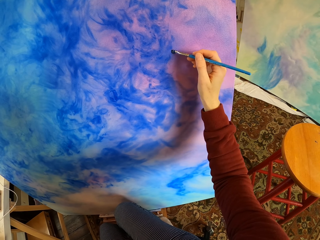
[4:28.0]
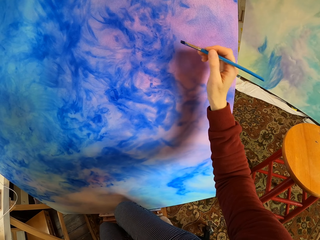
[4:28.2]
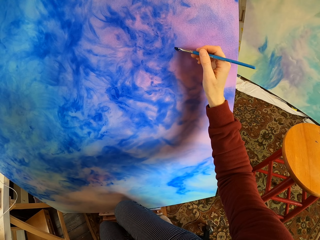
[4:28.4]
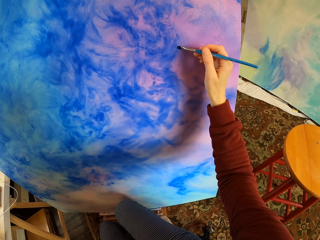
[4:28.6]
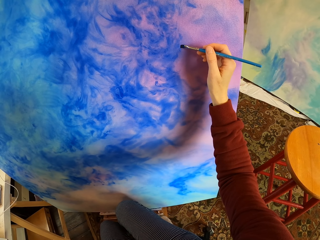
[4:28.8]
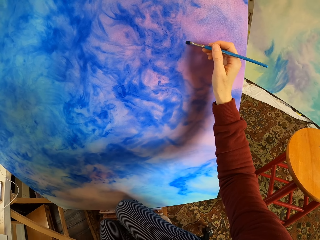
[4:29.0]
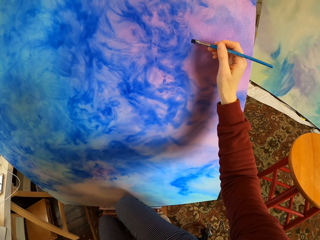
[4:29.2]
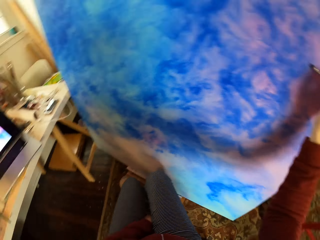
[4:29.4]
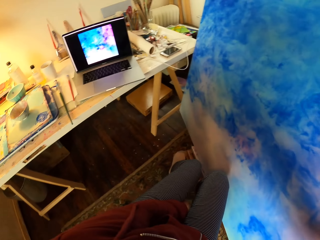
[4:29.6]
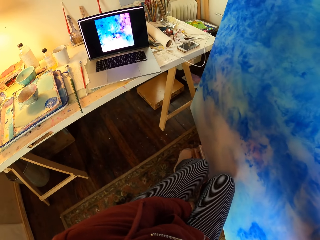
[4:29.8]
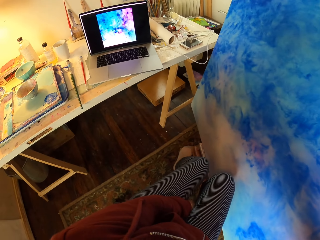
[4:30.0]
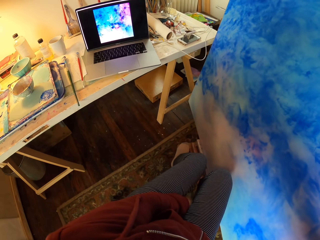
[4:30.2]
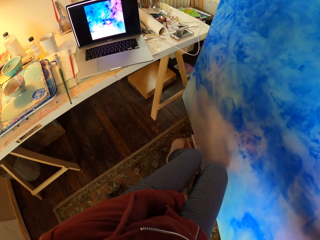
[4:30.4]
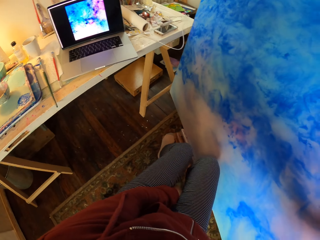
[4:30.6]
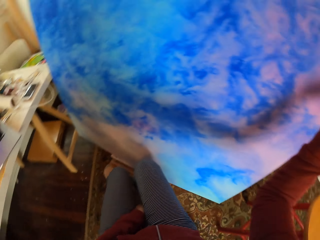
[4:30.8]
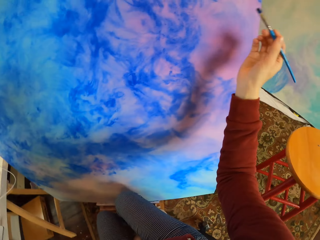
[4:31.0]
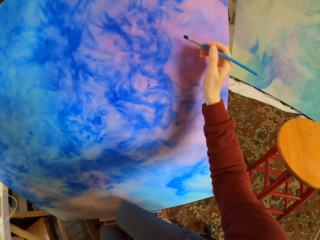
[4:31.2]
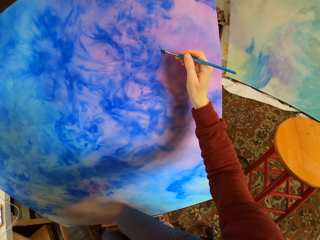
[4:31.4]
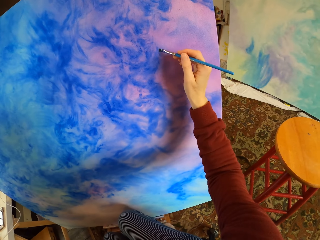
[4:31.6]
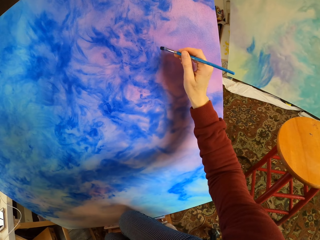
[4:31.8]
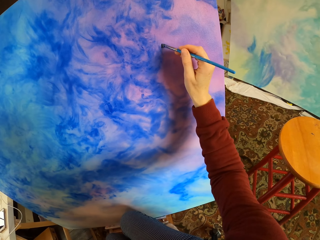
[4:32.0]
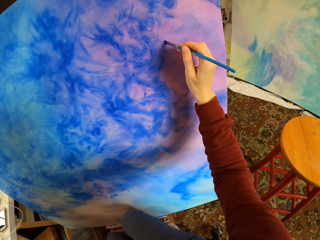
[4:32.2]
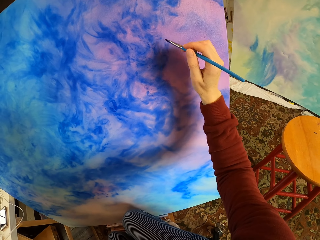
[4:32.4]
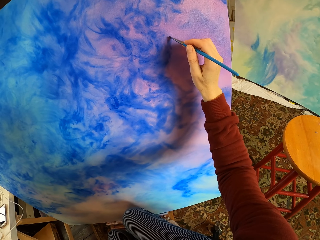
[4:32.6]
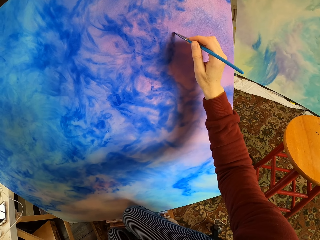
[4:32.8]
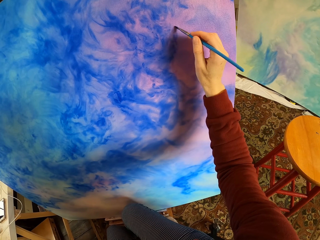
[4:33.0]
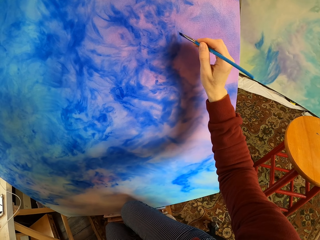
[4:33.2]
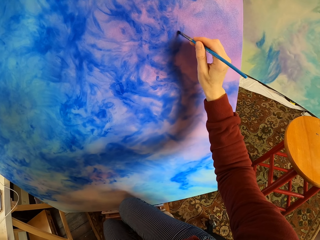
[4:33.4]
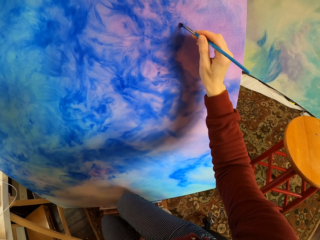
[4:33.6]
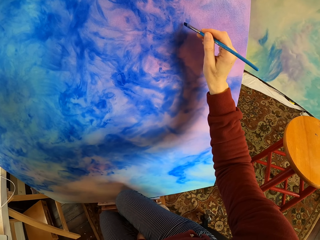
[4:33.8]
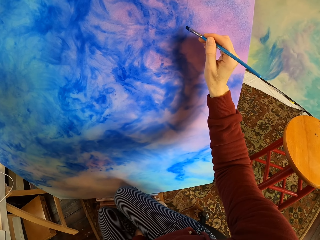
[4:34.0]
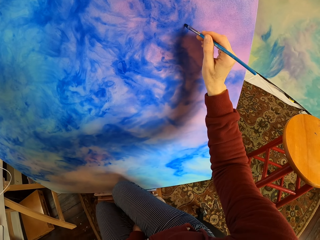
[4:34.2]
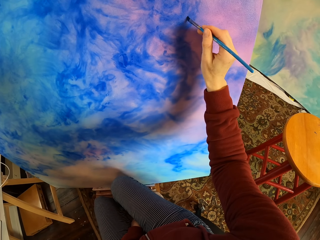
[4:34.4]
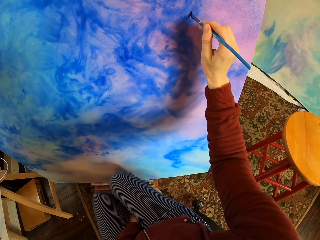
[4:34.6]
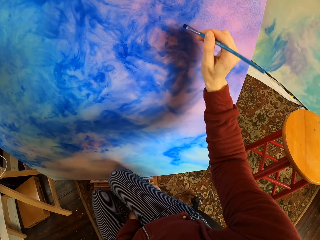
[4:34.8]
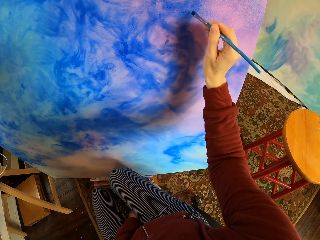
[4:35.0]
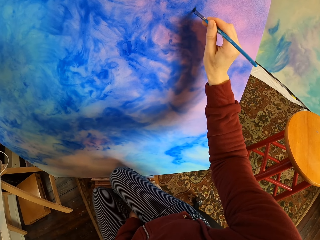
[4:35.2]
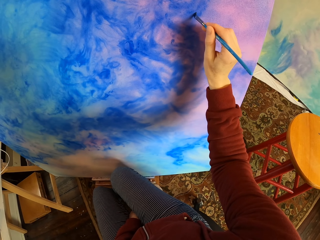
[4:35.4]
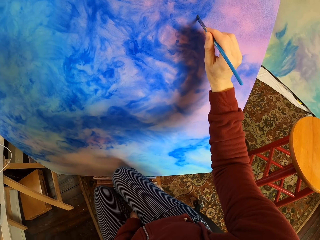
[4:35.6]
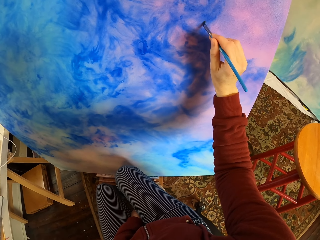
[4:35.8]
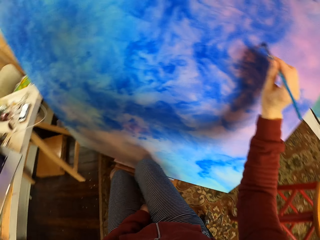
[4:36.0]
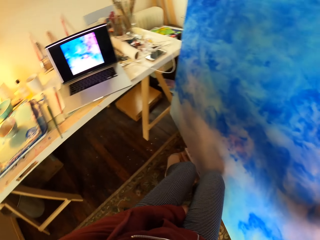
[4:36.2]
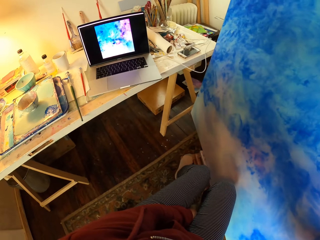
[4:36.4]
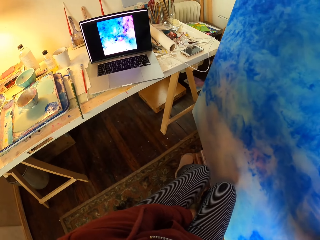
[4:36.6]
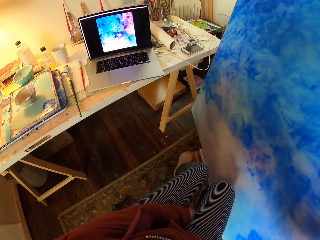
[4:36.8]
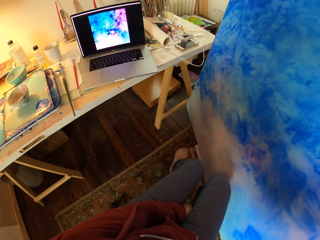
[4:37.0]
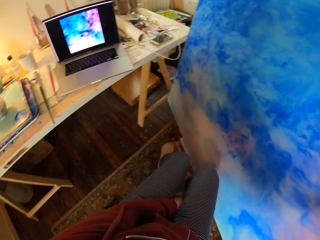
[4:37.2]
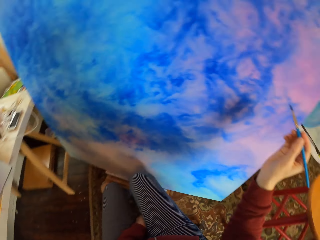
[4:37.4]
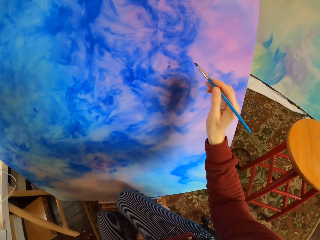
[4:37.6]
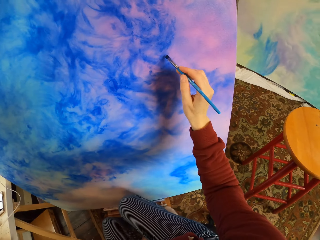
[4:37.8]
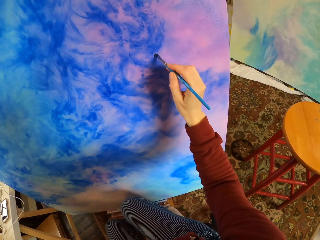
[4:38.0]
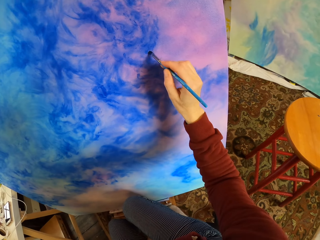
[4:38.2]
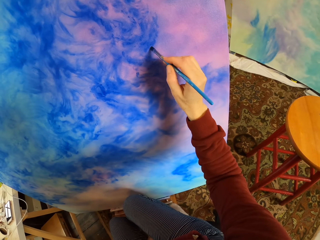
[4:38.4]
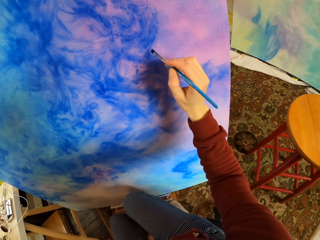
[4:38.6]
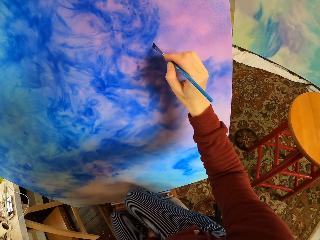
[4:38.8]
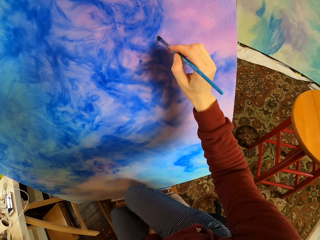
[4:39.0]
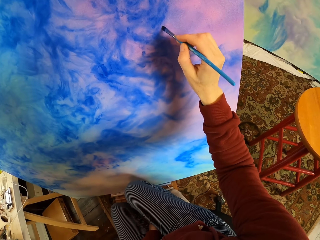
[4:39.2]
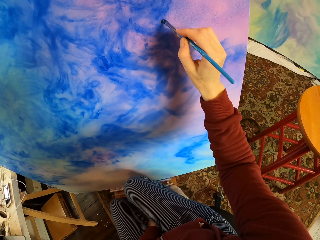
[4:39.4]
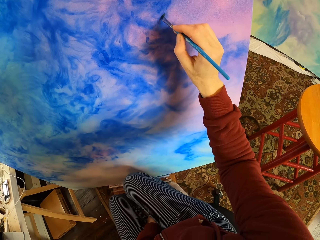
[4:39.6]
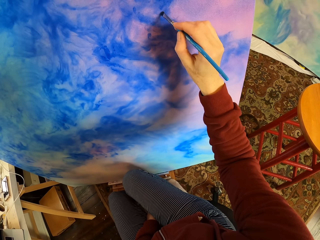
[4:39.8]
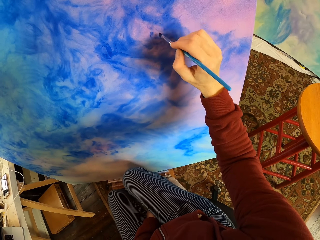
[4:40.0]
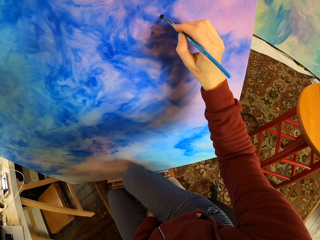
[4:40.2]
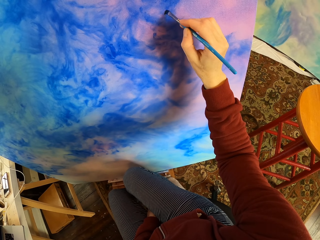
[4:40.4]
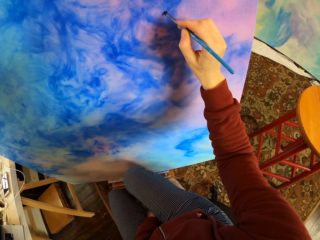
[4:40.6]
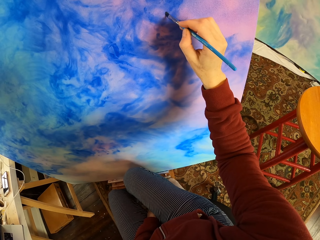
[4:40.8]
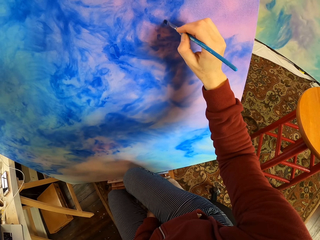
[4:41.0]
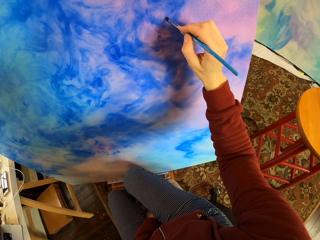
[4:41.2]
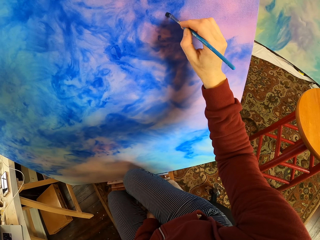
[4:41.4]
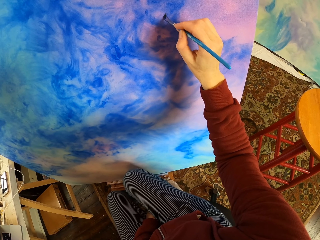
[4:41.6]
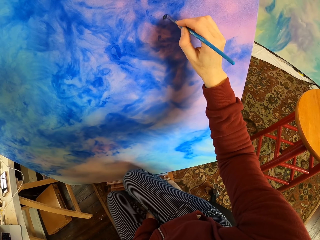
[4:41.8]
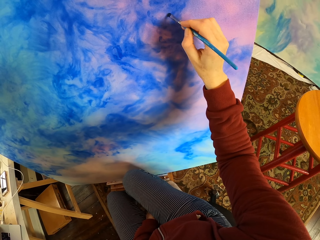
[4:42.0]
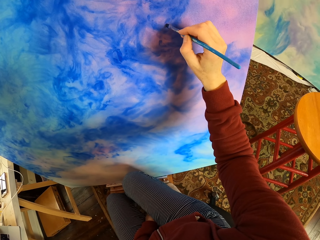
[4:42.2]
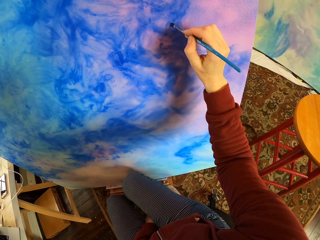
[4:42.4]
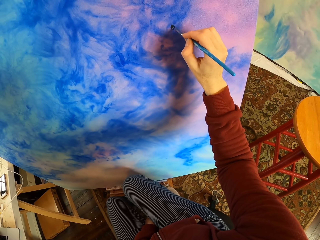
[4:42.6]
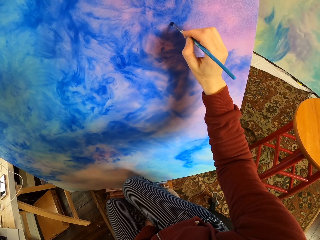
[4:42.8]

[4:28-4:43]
The camera wearer looks at the laptop. They brush the board. They look at the laptop. They brush the board.

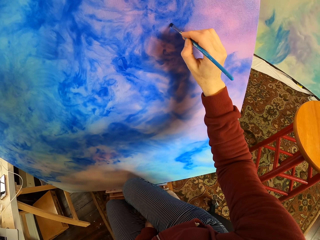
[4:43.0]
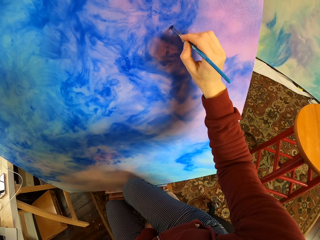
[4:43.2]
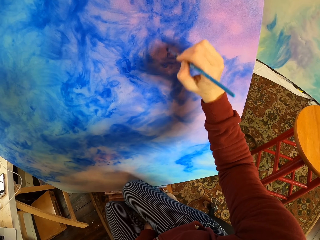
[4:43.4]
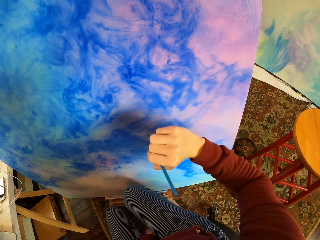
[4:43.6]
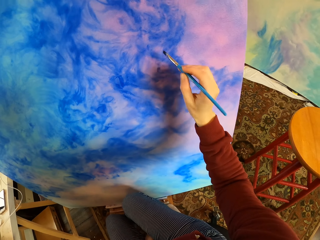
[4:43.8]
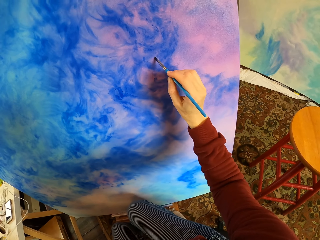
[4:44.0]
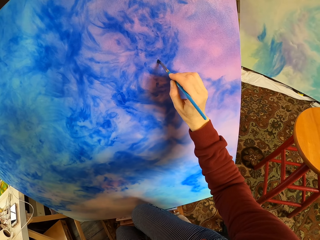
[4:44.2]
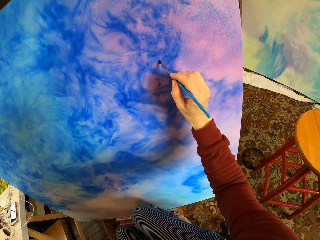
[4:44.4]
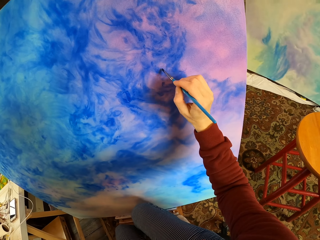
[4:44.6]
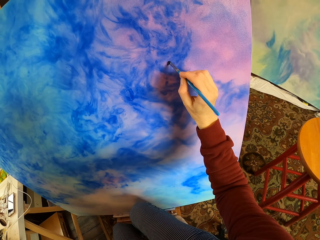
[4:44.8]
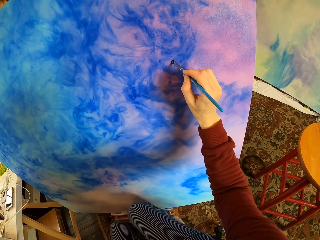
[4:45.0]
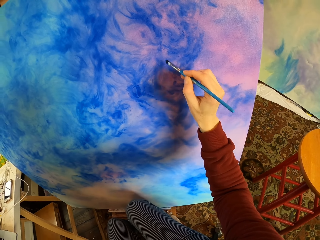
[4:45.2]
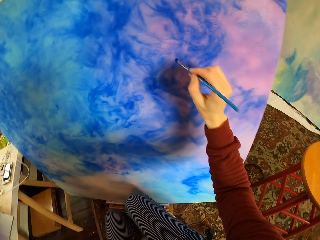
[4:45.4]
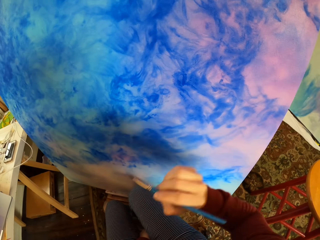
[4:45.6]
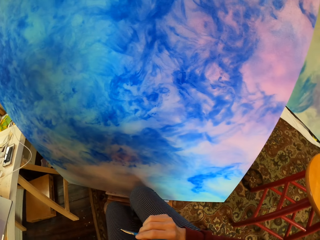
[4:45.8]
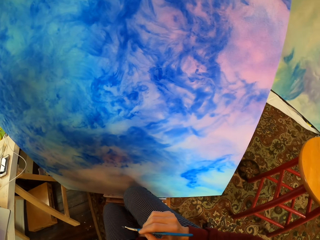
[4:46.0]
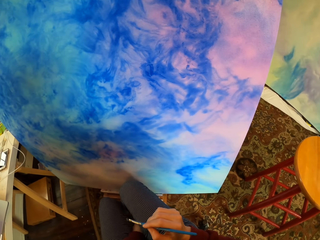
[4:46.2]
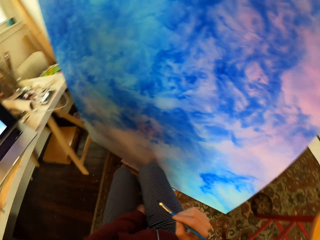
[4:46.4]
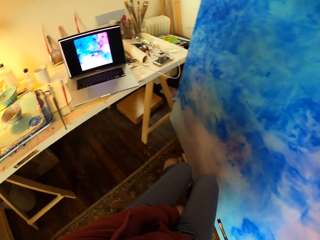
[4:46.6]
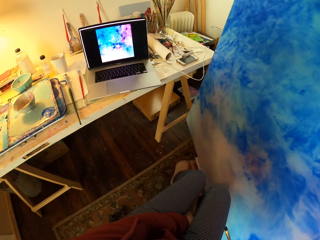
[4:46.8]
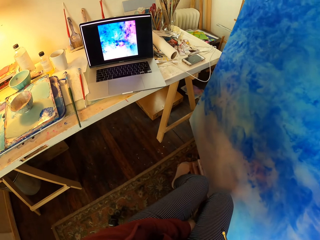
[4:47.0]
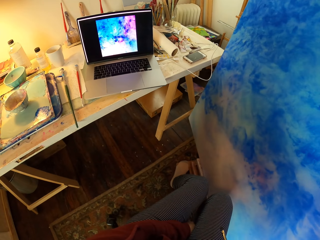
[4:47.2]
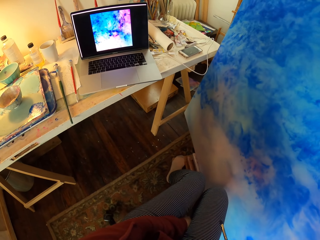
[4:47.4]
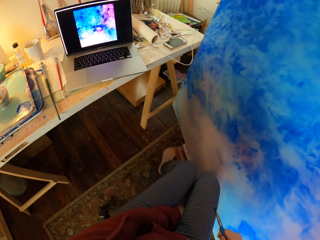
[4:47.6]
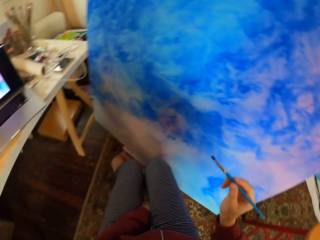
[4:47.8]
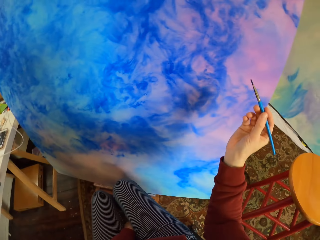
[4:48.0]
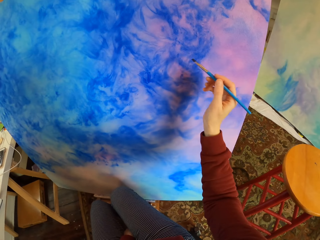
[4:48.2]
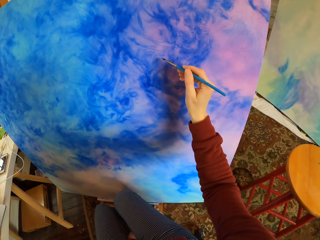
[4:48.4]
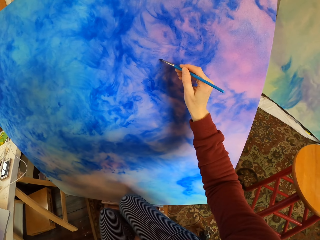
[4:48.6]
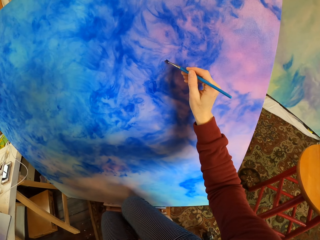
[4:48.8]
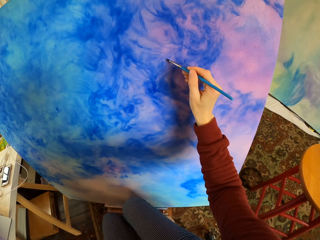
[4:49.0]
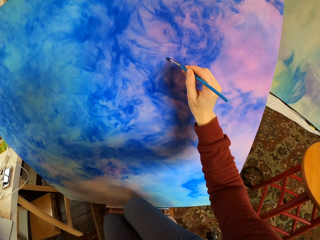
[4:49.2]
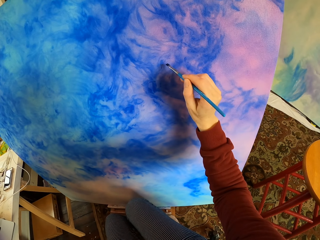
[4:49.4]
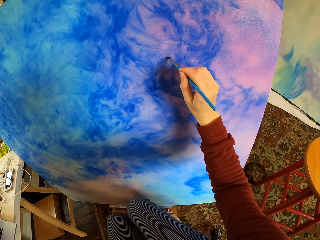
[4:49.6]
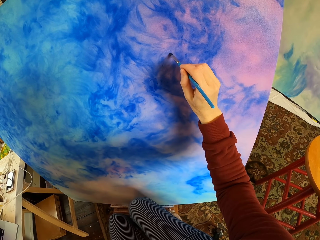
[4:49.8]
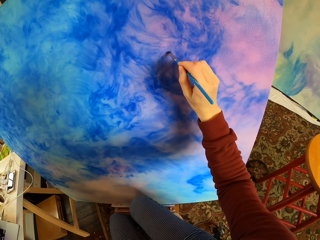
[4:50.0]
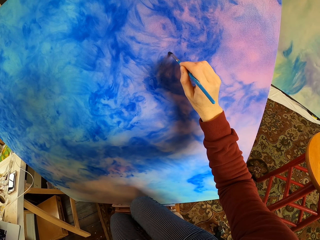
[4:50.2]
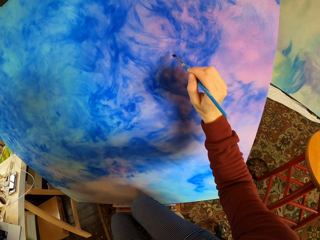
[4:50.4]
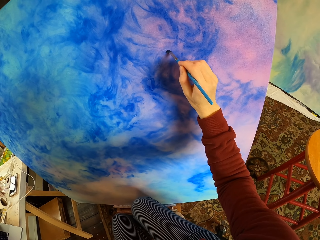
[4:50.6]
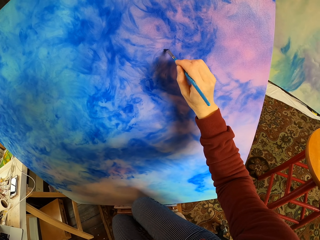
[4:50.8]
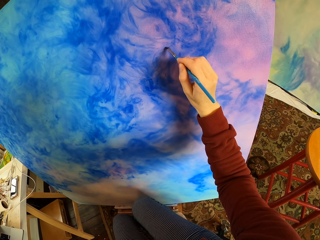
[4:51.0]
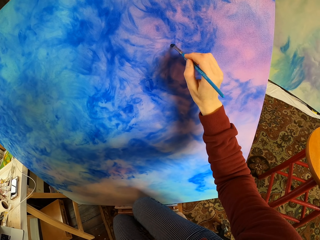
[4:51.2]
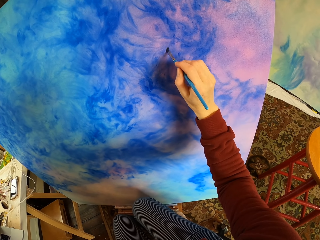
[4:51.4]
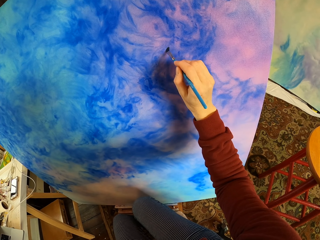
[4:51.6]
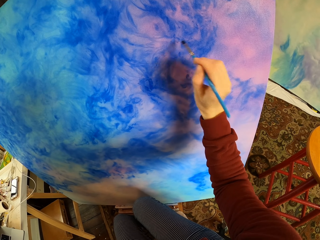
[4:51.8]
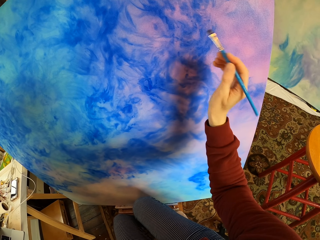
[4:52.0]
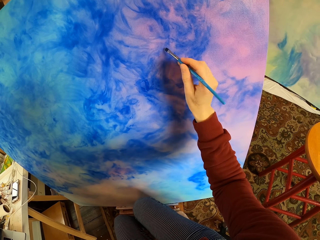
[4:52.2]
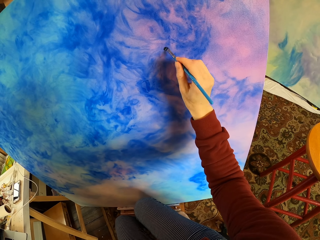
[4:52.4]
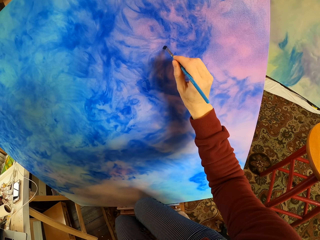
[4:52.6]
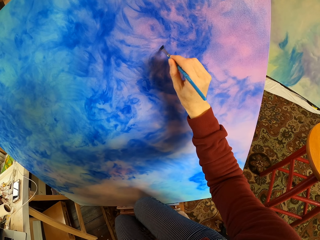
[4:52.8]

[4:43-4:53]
The camera wearer looks on the painting on the laptop. They paint on paper. They pause painting. They paint the art on the board.
